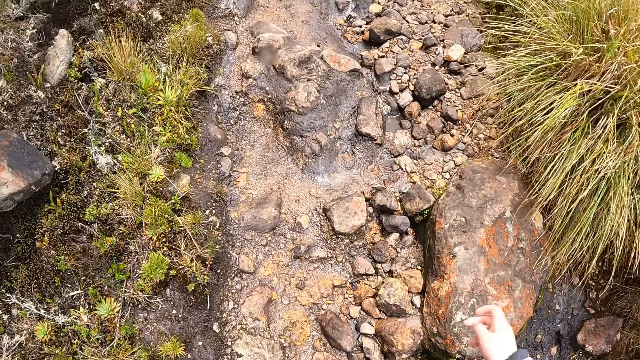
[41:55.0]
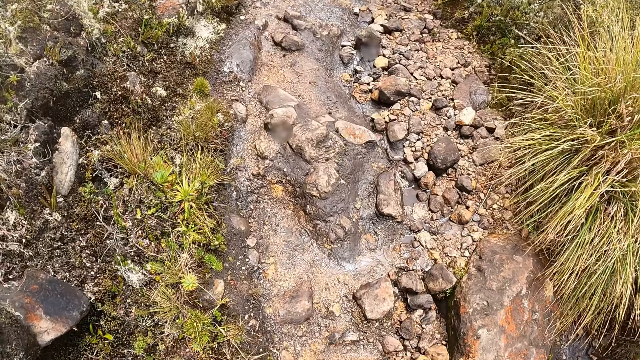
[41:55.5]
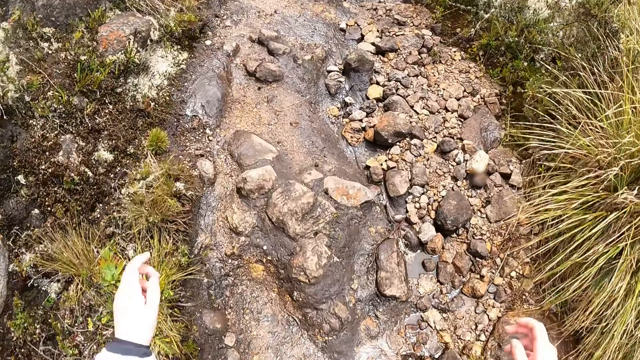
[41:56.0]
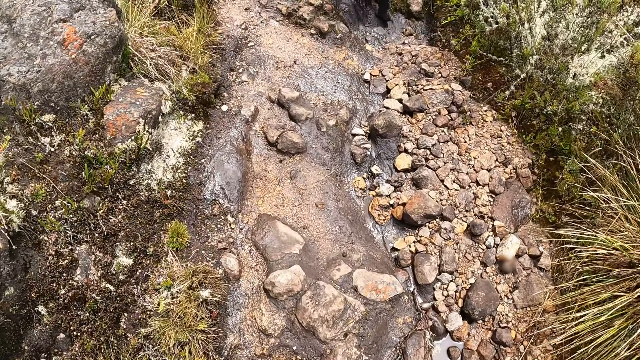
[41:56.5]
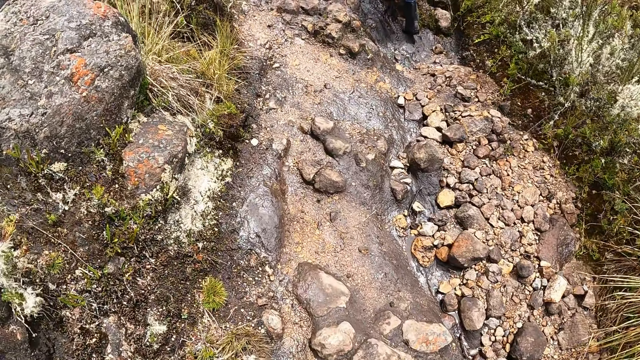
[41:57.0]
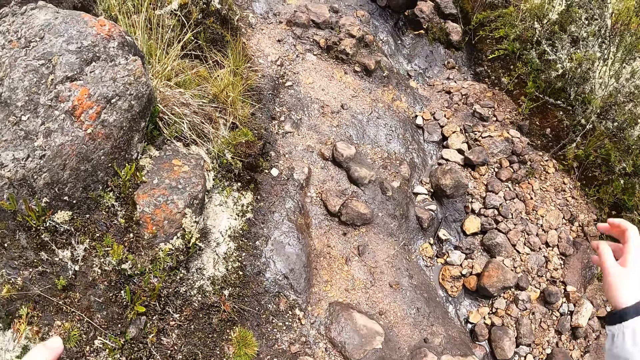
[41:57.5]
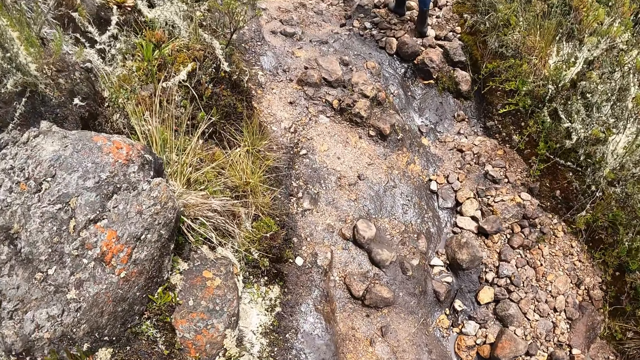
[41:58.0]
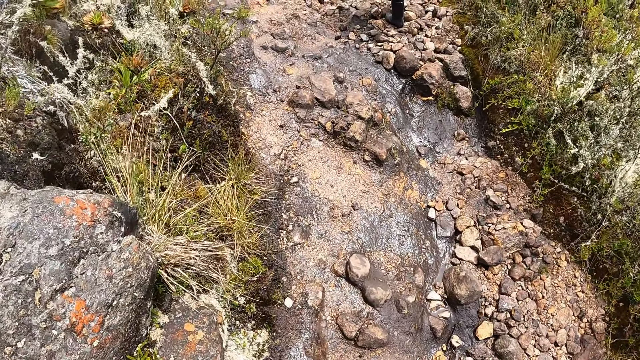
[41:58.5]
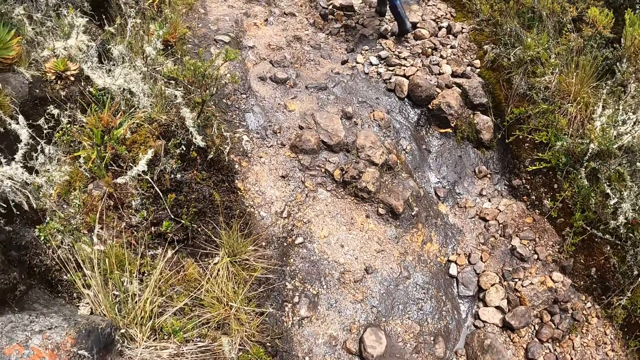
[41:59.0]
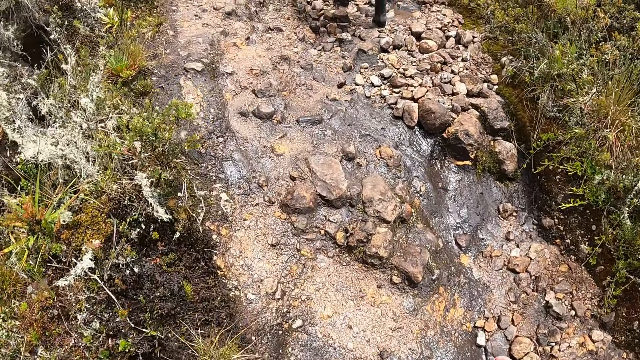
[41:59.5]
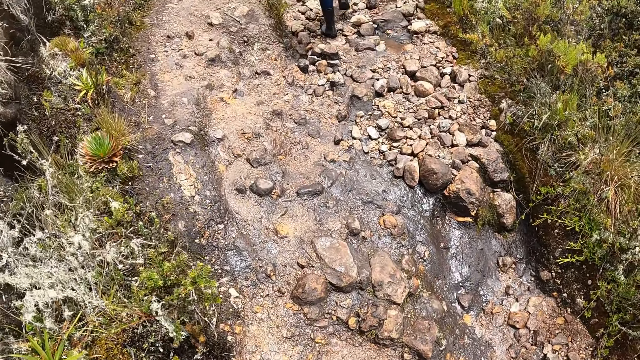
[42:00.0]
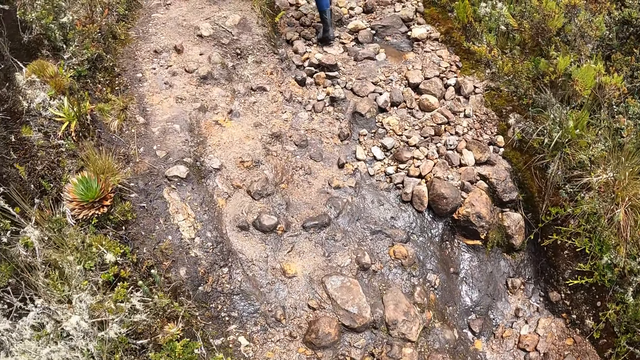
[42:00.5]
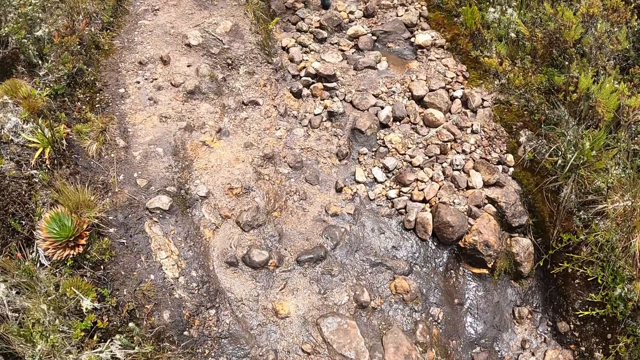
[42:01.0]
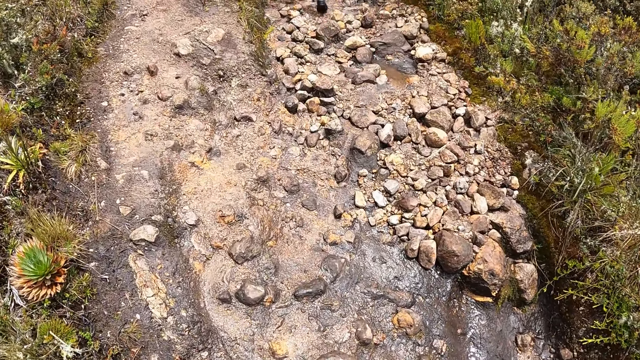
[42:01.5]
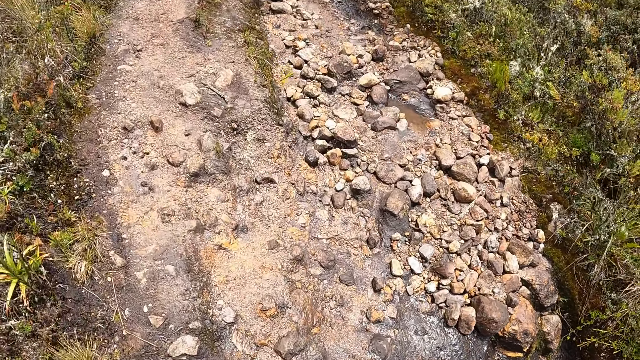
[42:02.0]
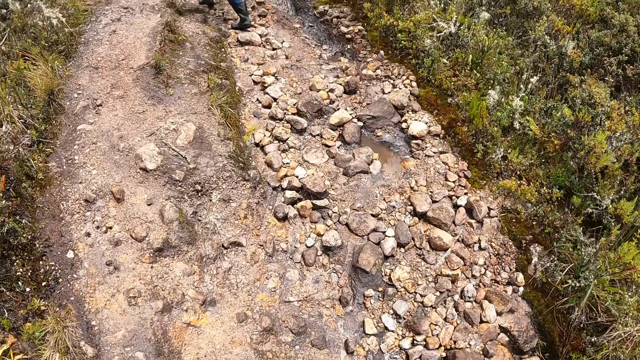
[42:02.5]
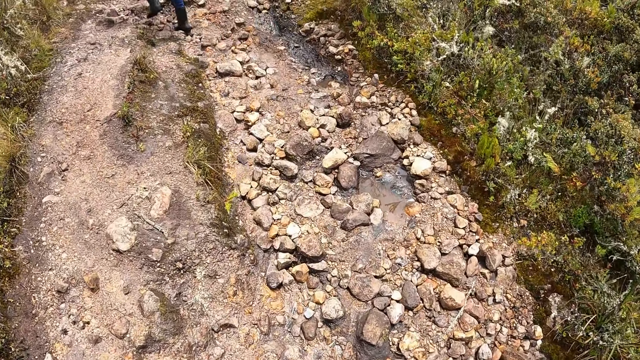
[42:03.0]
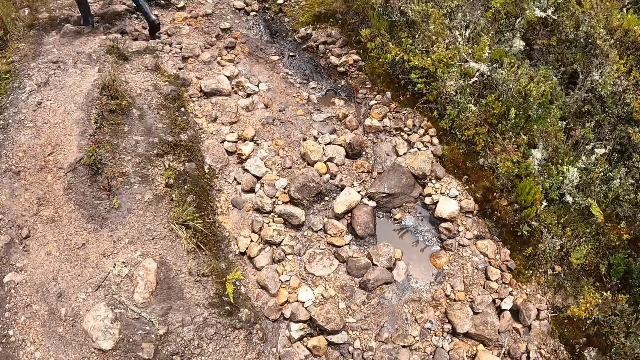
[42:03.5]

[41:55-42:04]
The camera wearer raises a hand. They walk on the field. They raise a hand. They walk on the field.

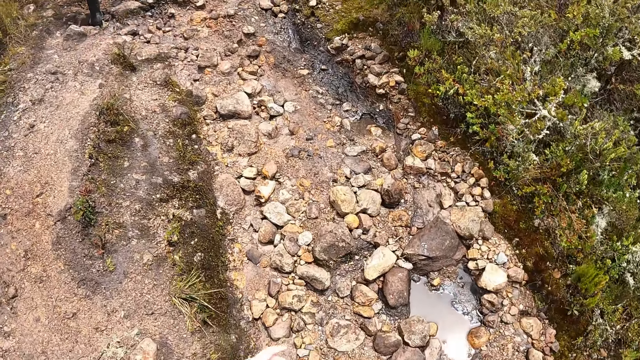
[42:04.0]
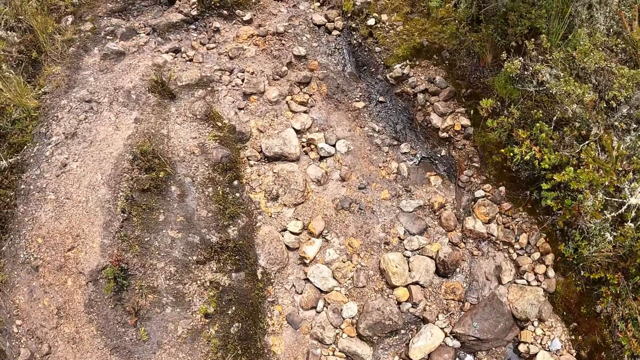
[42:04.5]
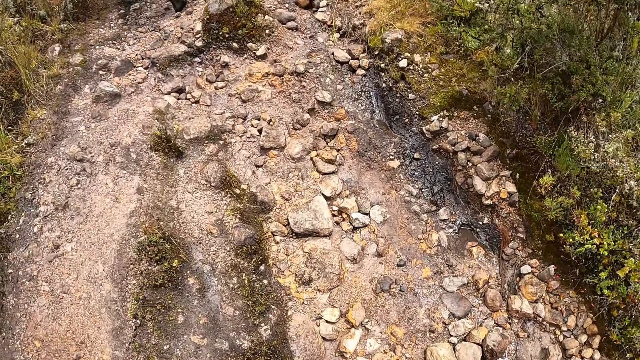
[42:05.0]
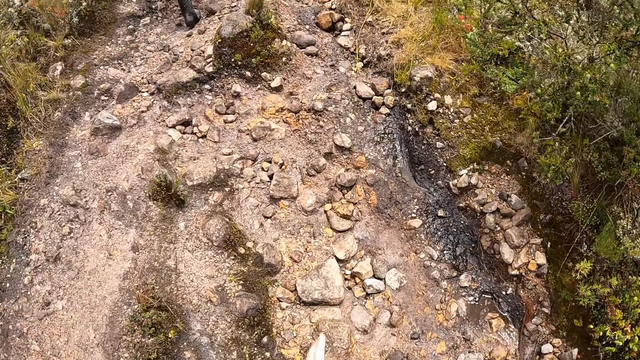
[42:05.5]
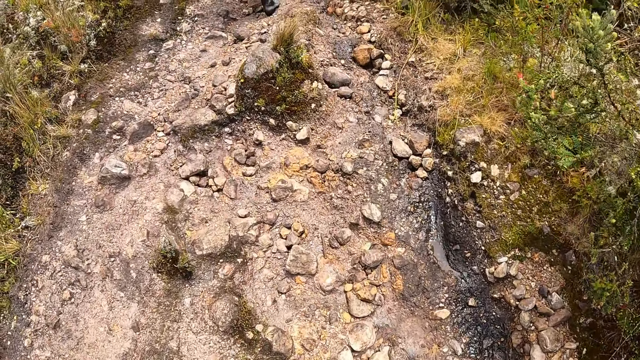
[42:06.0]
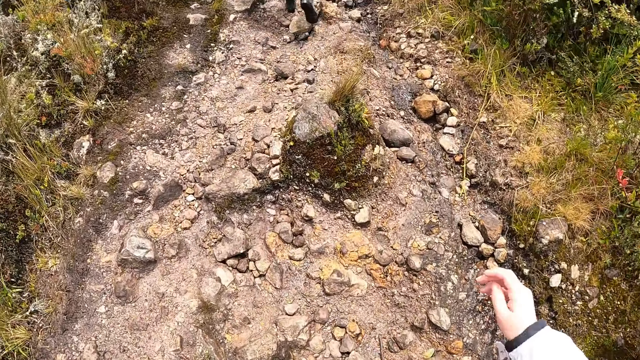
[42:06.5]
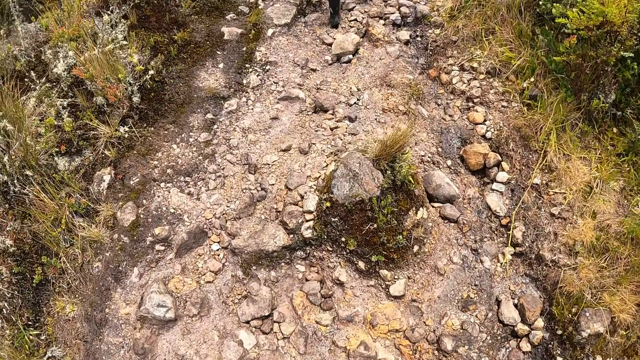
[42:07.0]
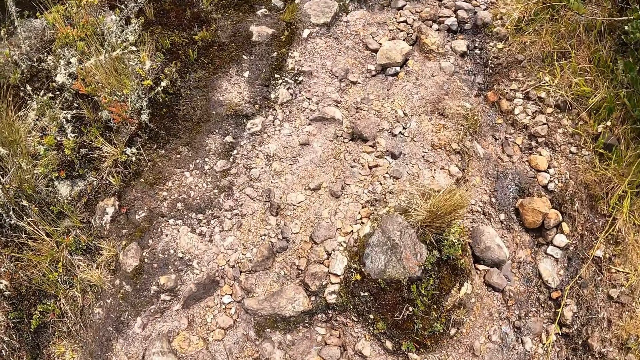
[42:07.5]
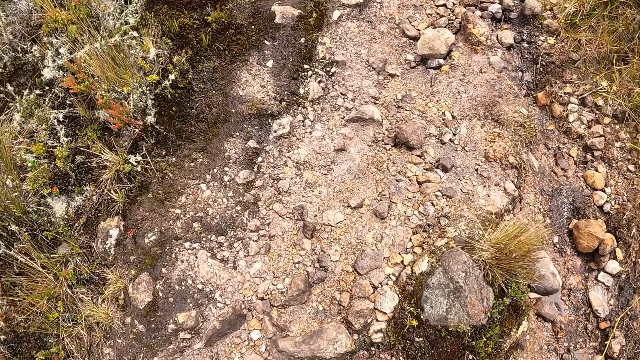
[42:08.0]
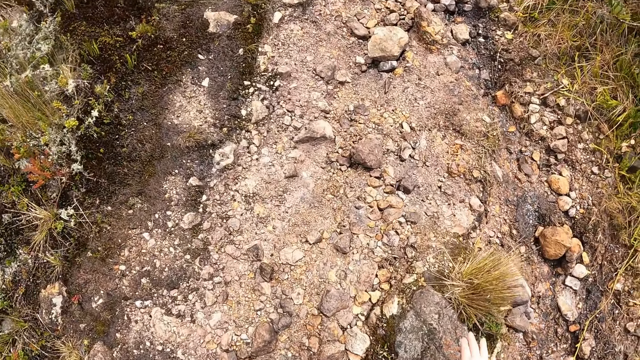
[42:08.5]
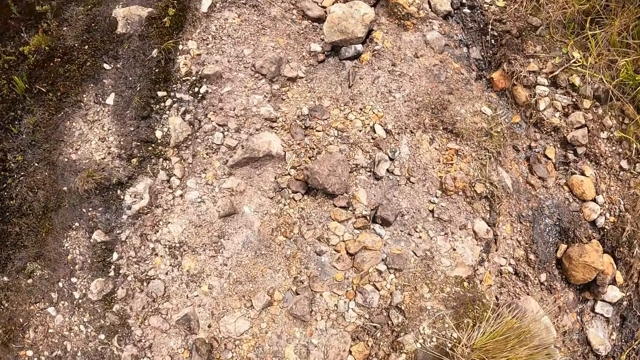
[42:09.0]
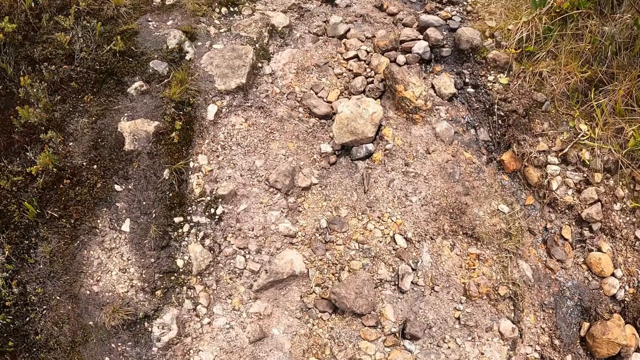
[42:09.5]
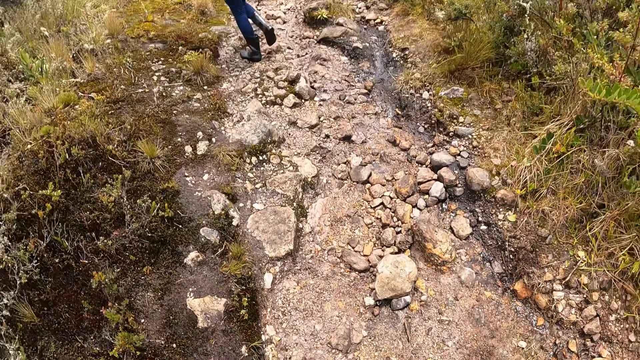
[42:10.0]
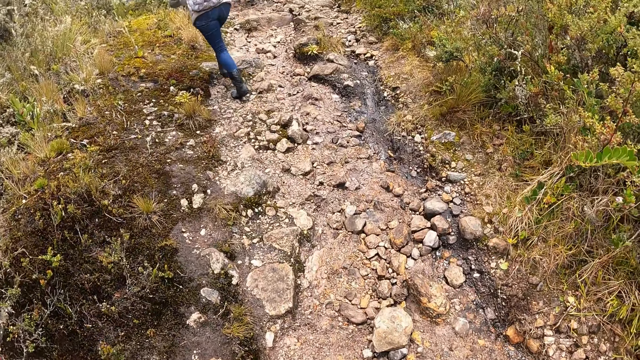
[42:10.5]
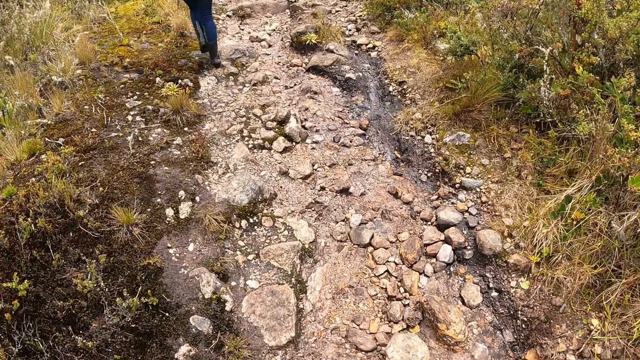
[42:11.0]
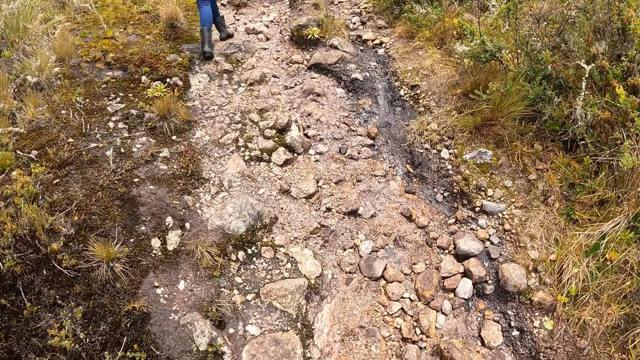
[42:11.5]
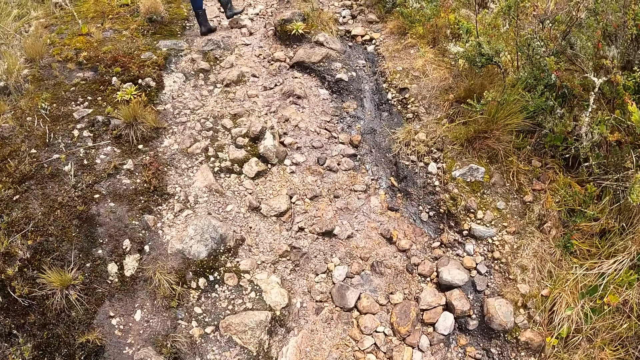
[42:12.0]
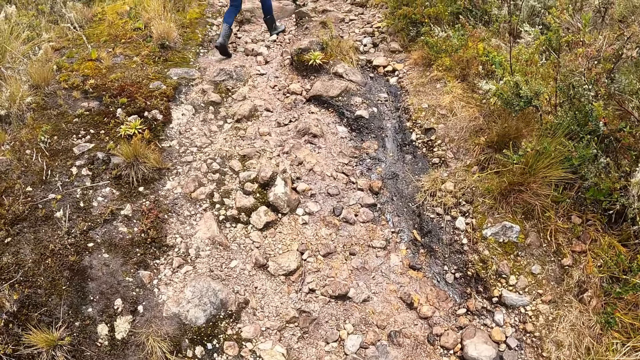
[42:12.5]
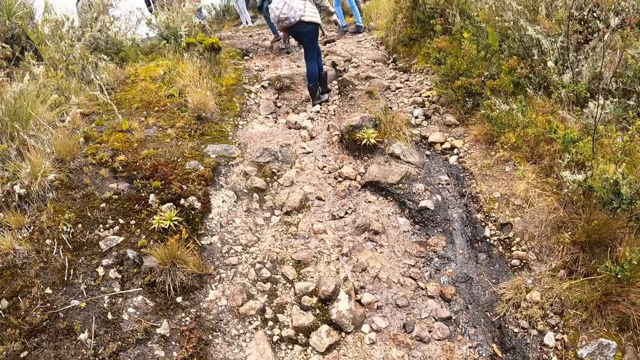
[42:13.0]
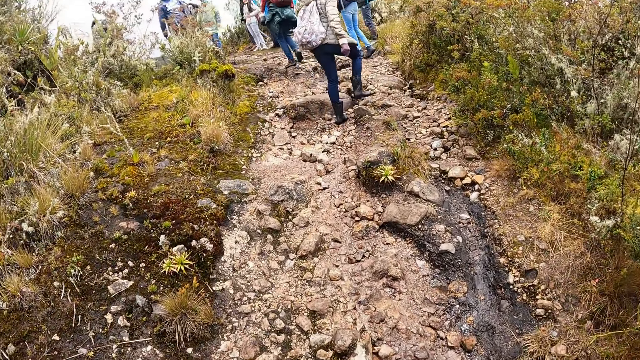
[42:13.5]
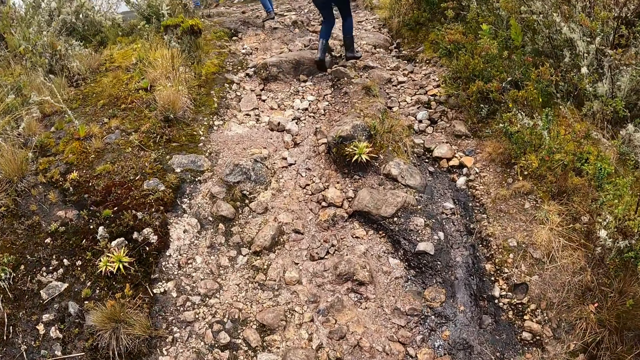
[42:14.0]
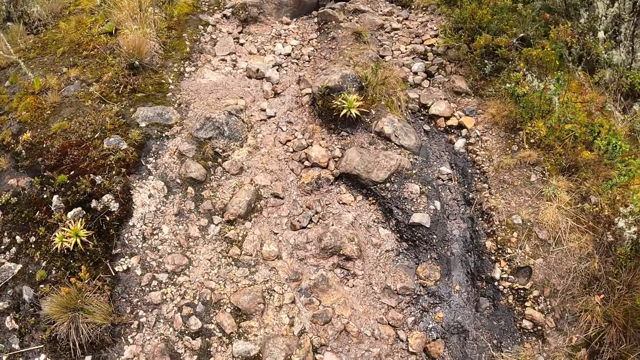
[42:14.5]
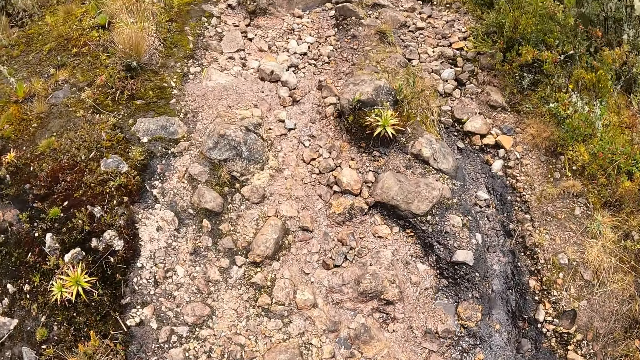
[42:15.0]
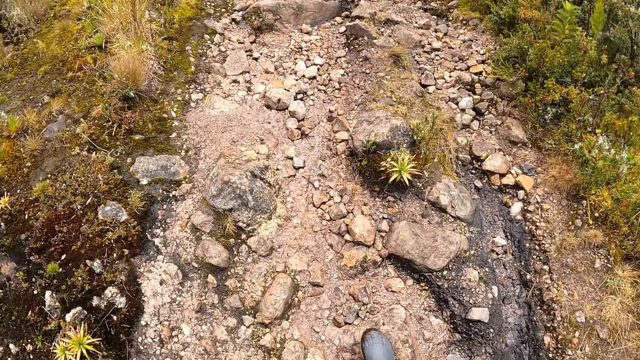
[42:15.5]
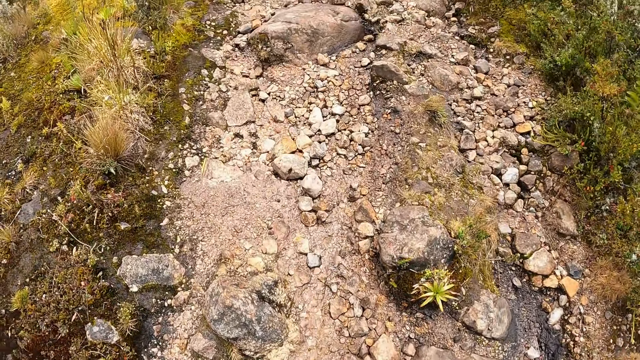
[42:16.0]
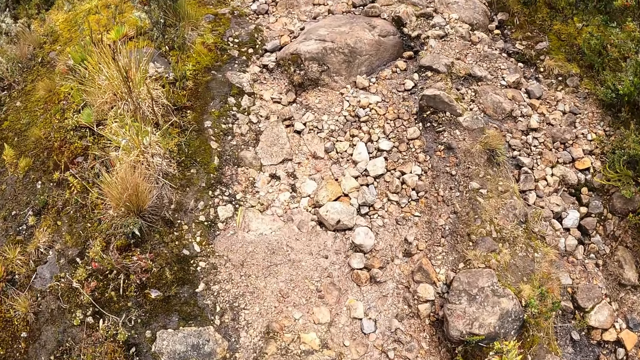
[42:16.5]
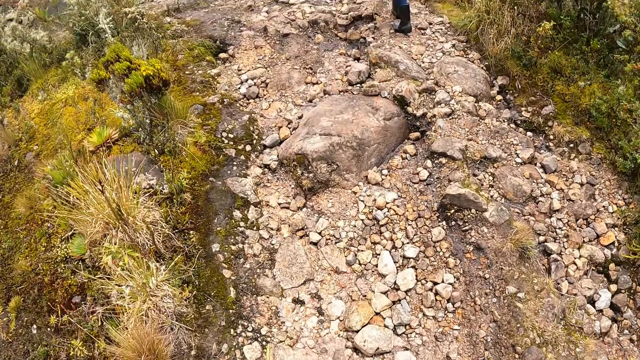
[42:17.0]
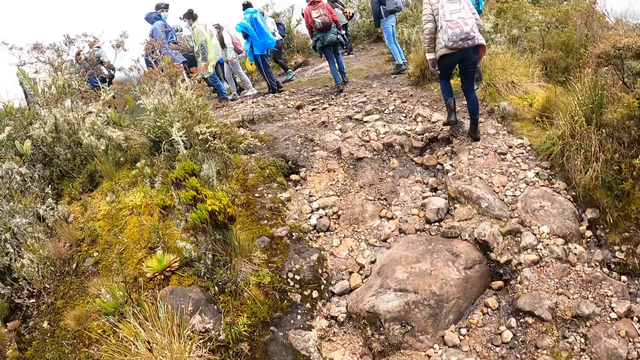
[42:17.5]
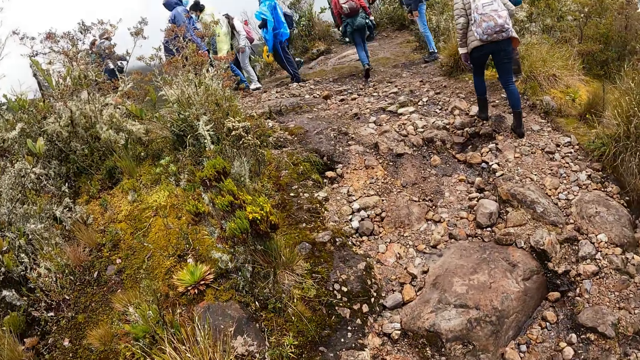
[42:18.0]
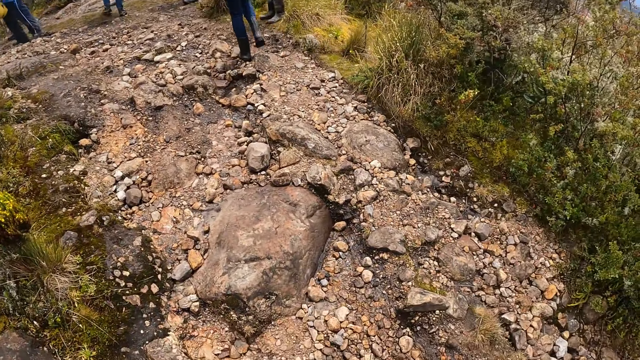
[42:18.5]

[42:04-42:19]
The camera wearer raises a hand. They walk on the field. They touch a stone. They walk on the field. They raise hands. They walk on the field.
